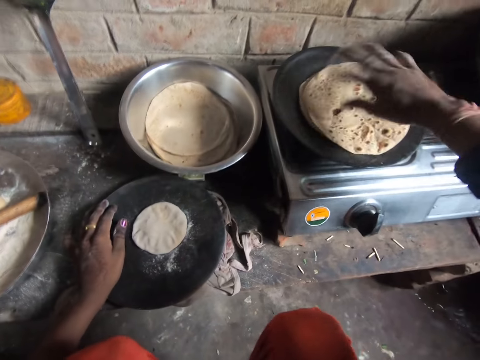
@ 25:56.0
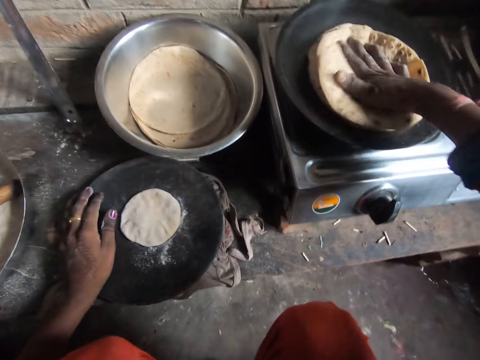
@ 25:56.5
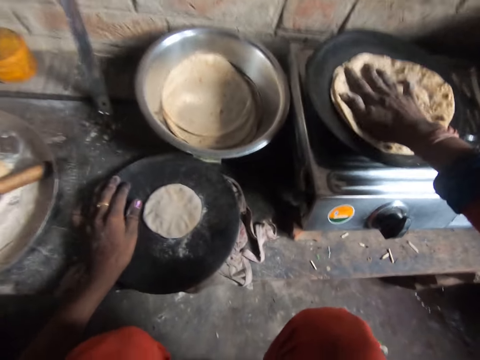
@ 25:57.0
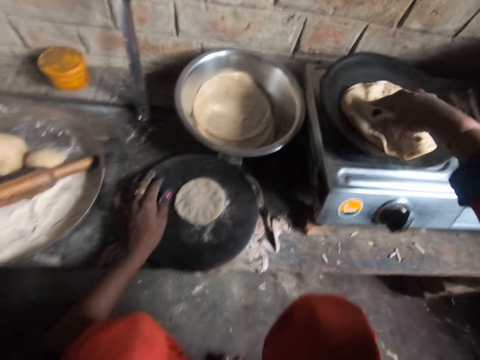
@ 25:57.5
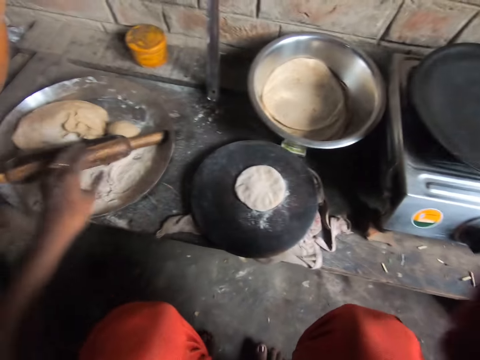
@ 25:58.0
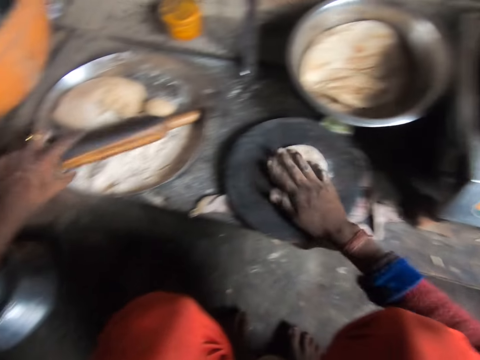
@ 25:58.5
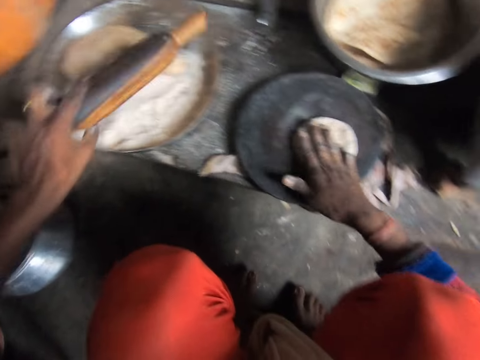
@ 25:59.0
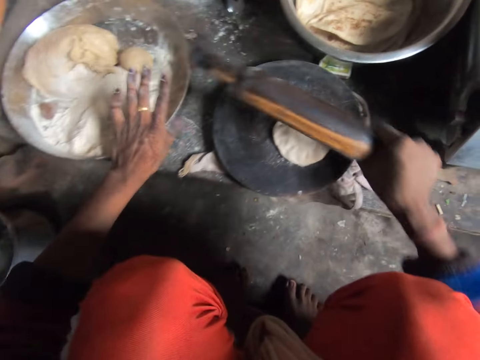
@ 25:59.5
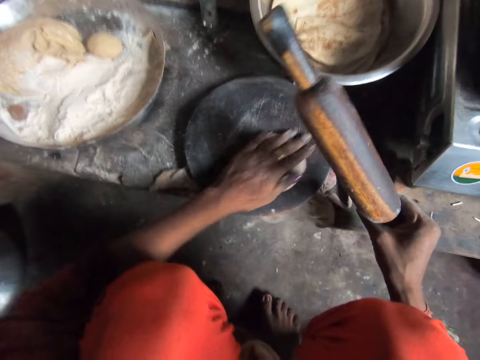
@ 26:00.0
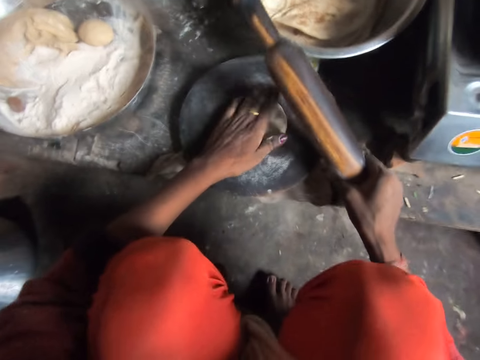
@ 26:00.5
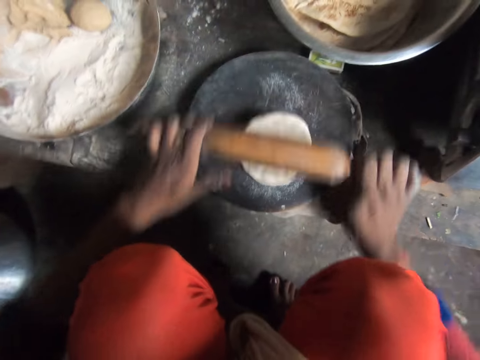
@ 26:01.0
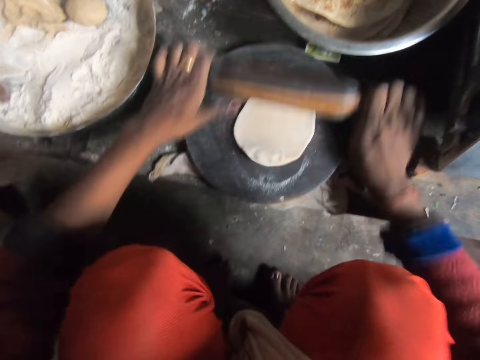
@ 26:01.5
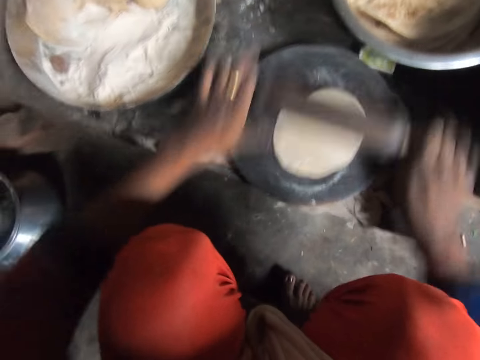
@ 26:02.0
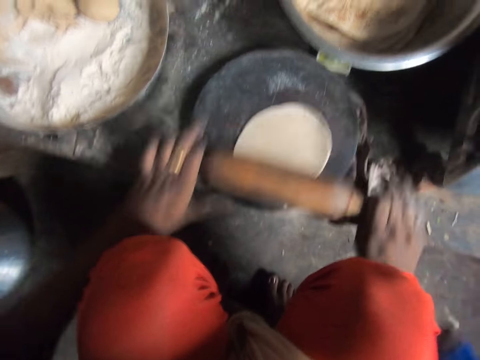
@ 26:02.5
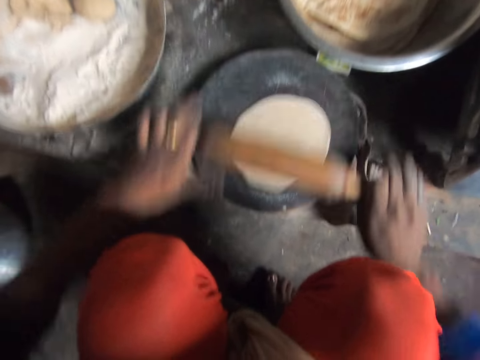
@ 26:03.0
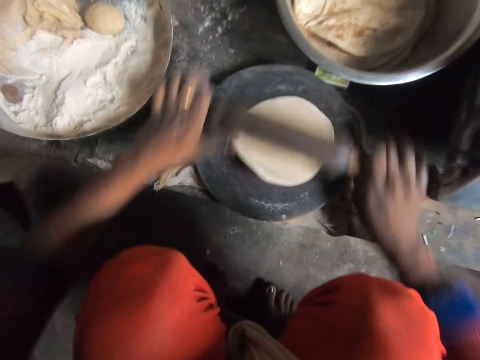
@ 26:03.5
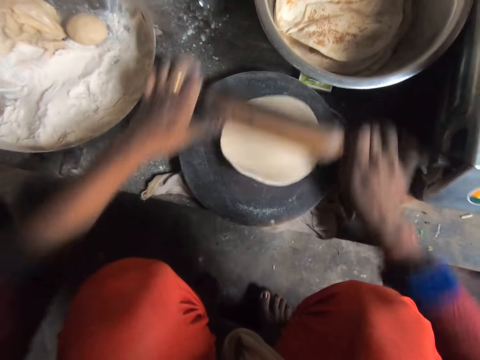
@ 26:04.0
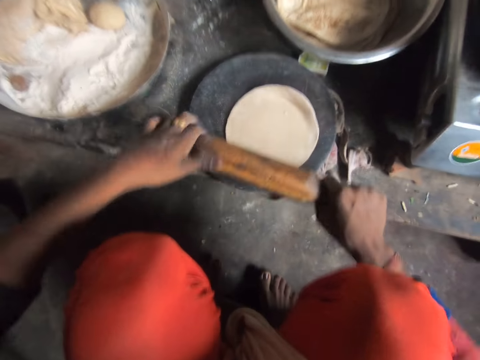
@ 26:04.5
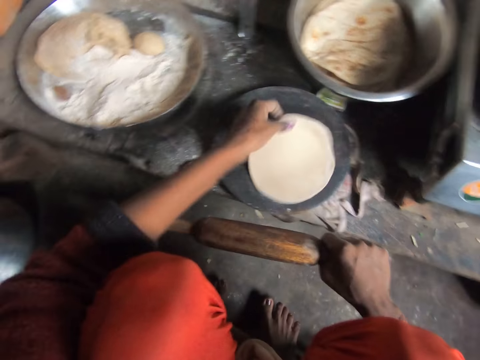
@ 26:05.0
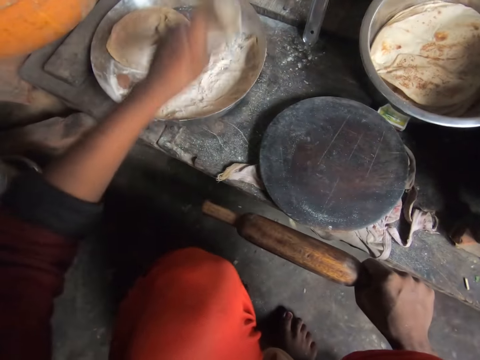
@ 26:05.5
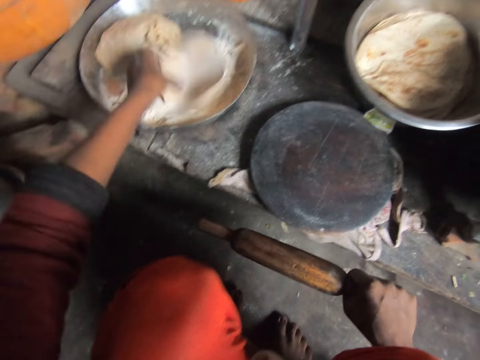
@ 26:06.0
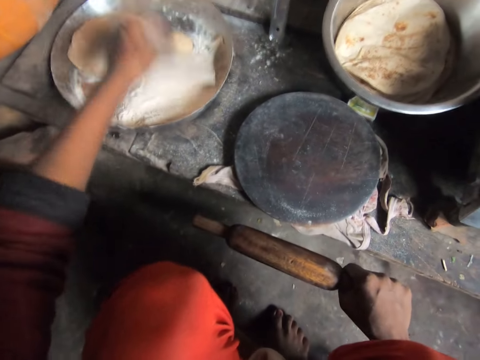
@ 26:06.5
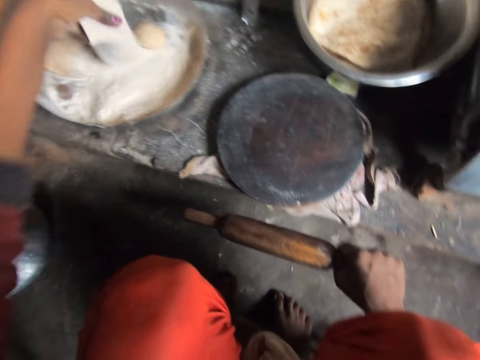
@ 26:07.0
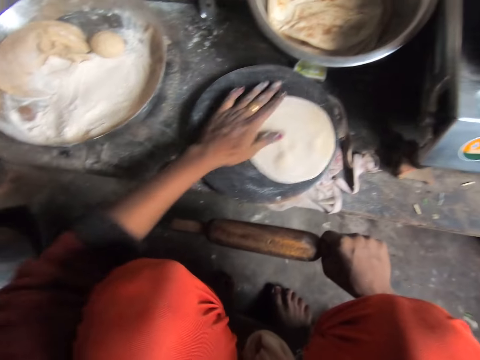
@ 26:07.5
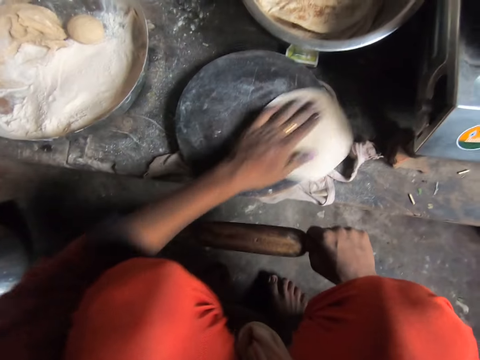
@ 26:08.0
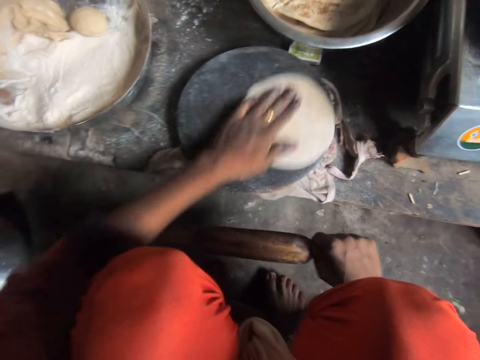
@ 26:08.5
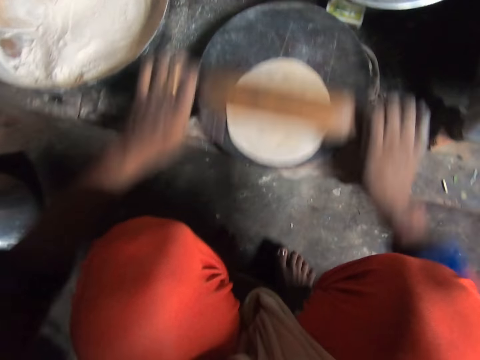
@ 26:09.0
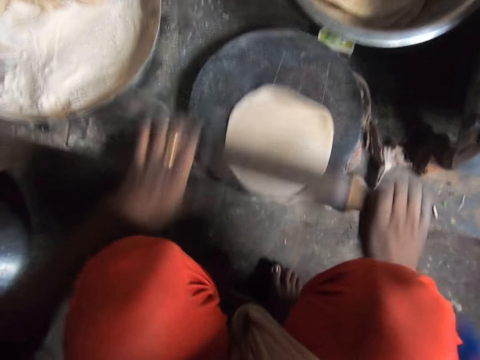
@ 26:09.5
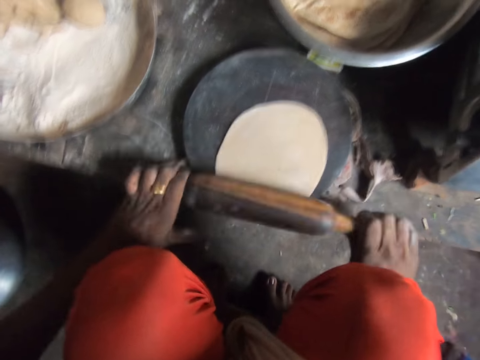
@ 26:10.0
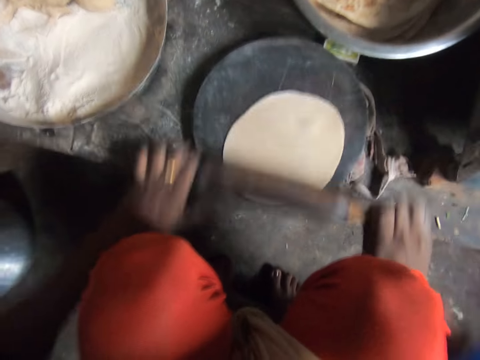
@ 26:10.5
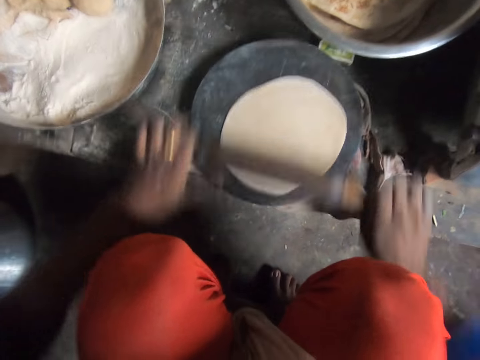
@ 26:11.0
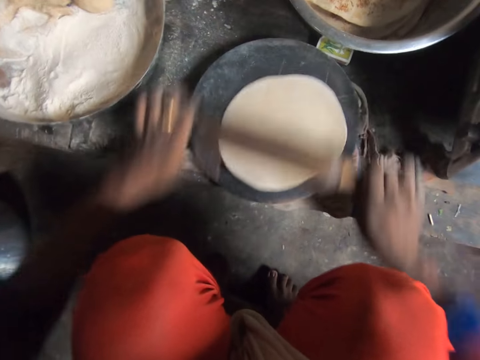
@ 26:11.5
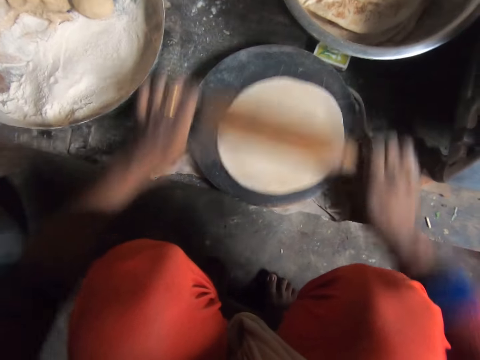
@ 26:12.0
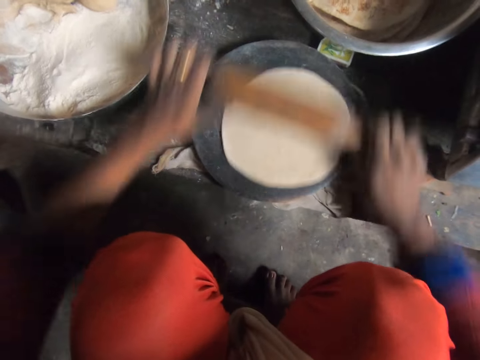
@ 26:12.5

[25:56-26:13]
The camera wearer picks up the dough or flatbread from the pan. She throws the dough into the bowl. She picks up the rolling pin from the tray with her left hand and rubs the dough on the wood with her right hand. She pulls the tray with her left hand. She rubs the dough on the wood. She flattens the dough with the rolling pin. She picks up the dough from the wood, puts flour on the dough, and puts the flatbread in the tray. She drops the dough on the wood. She rubs the dough on the wood. She flattens the dough with the rolling pin.

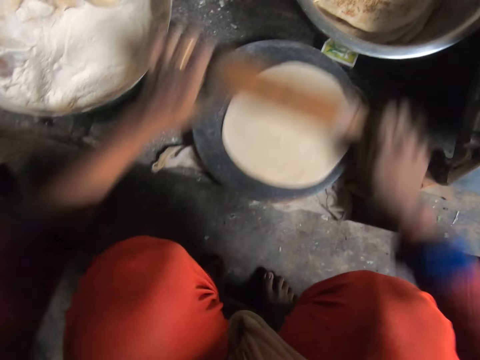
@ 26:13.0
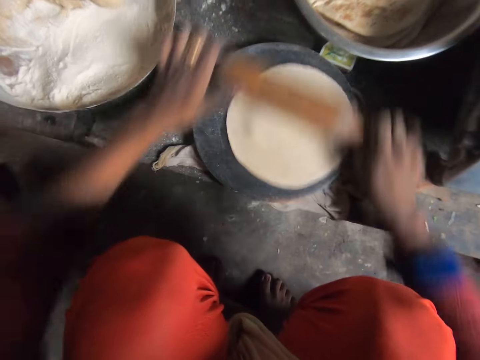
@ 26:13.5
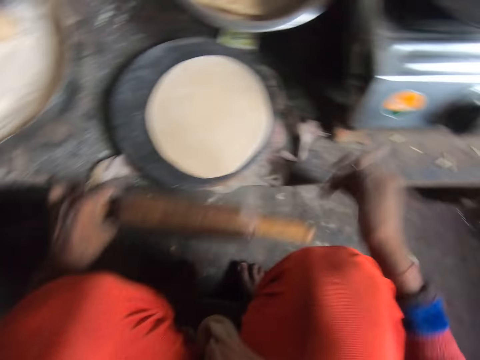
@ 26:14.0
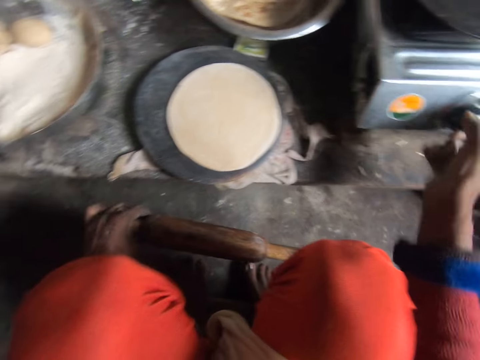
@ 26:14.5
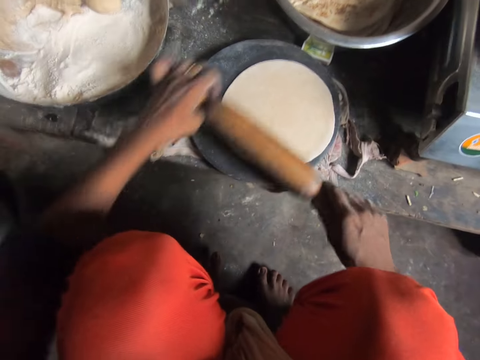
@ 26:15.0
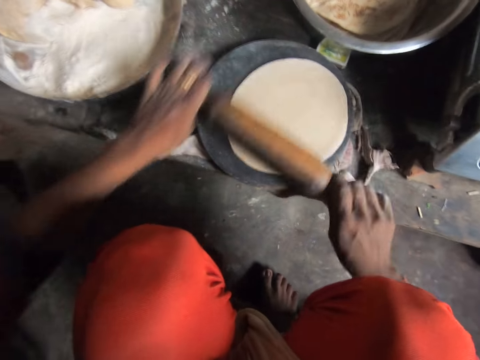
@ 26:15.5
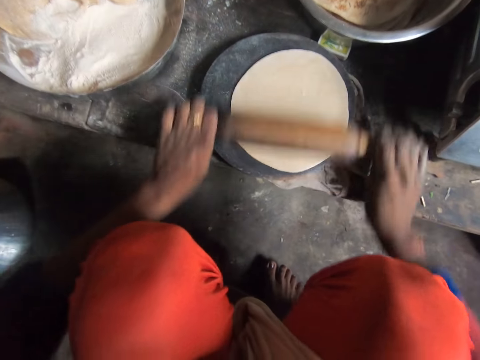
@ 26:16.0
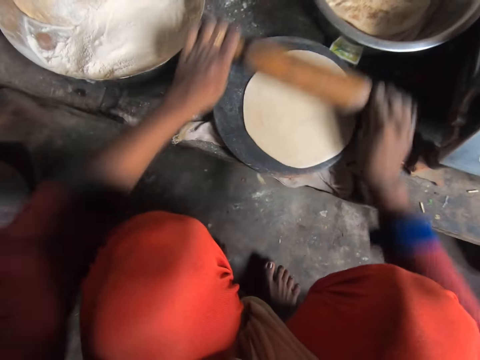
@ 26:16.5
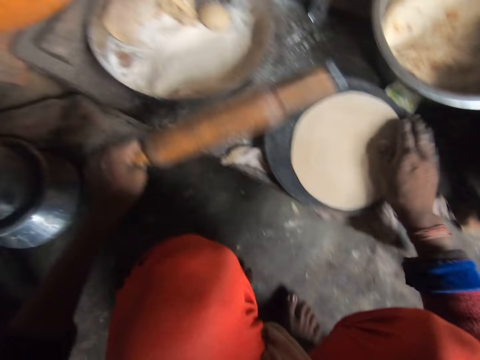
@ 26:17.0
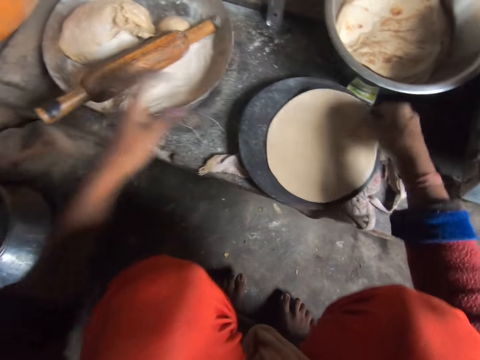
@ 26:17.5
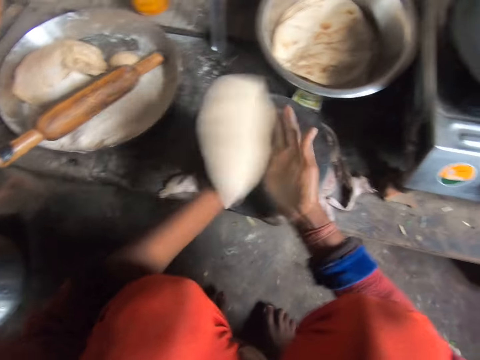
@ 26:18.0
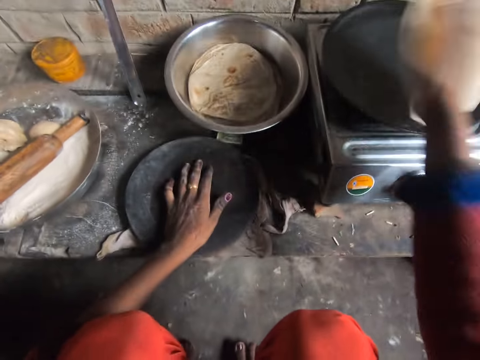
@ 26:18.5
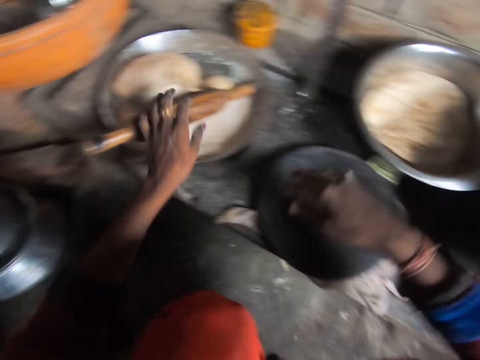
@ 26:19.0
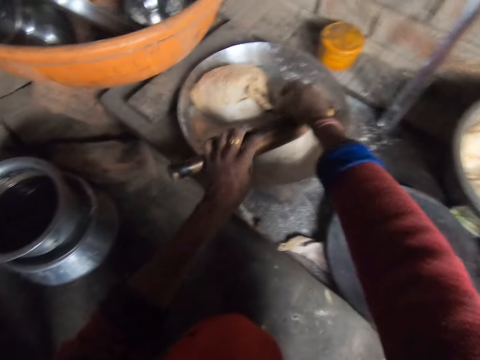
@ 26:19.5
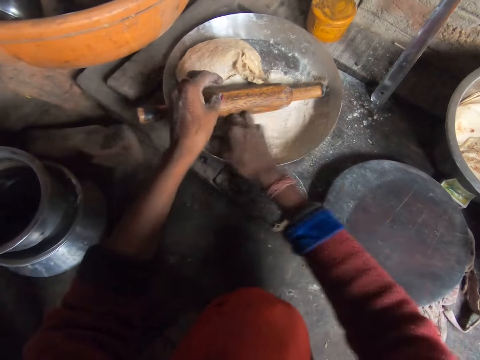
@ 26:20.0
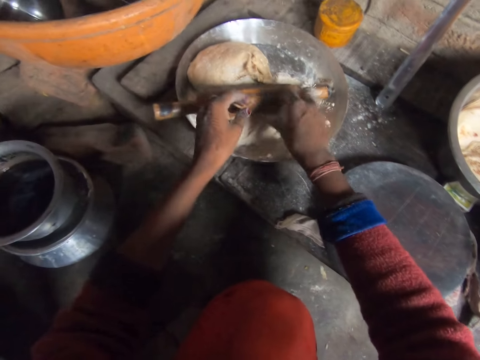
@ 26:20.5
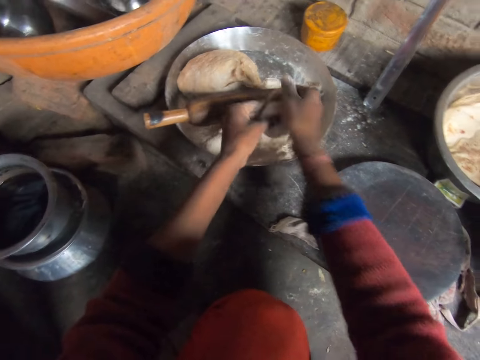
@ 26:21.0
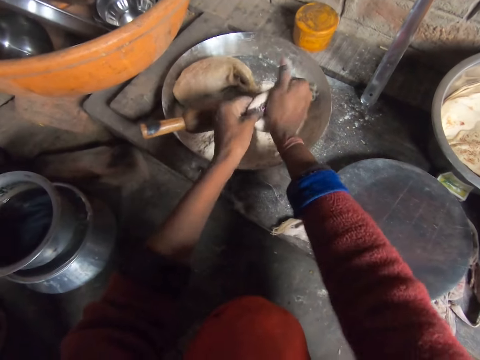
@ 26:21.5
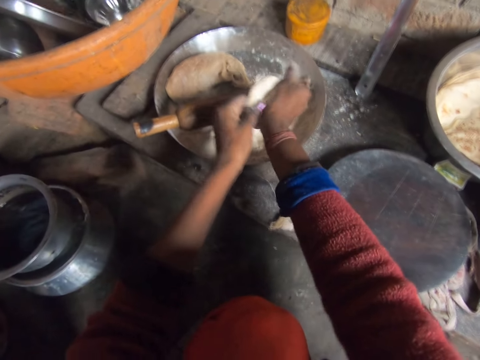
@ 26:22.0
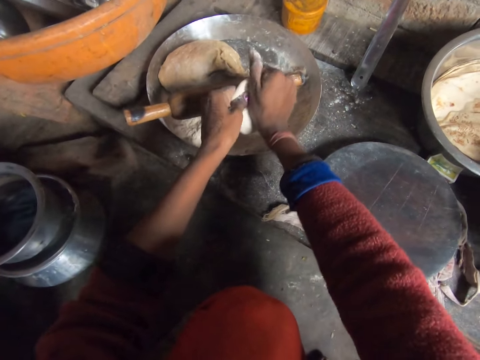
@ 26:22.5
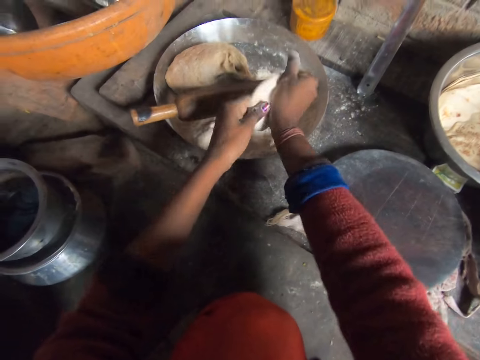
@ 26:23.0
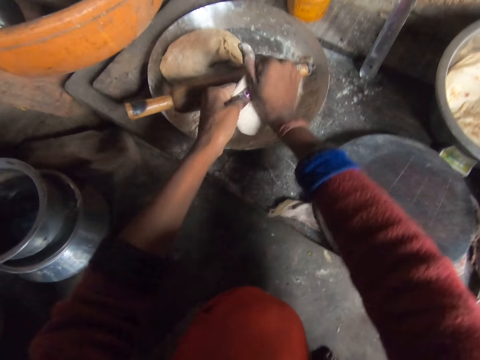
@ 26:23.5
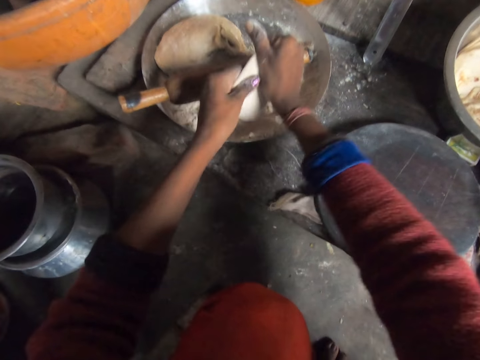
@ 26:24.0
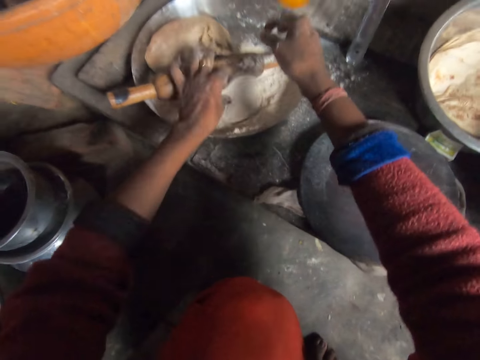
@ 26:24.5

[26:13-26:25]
The camera wearer switches on the cooking gas. She turns a knob on a cooker. She flattens the dough with the rolling pin. She drops the rolling pin in the tray. She picks up the dough from the wood and flips the dough between her hands. She drops the dough on the flat pan. She moves the rolling pin. She picks the dough from the tray. She puts flour on the dough. She flattens the dough with her hands. She rolls the dough with her hands.
